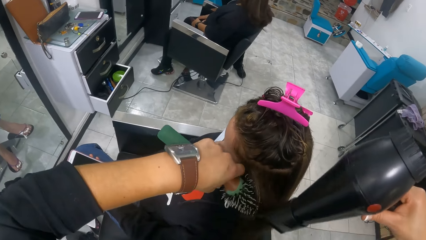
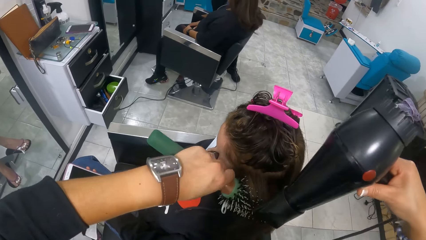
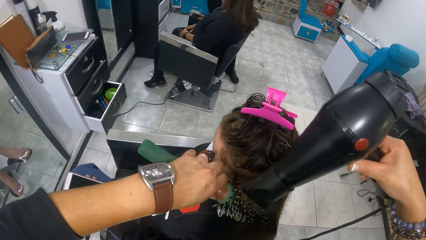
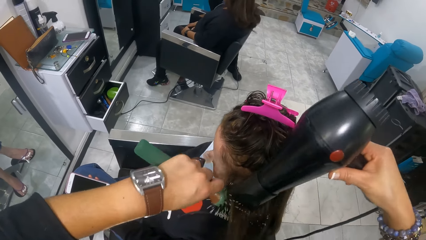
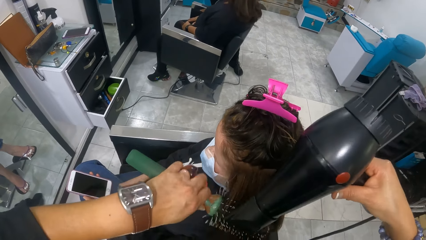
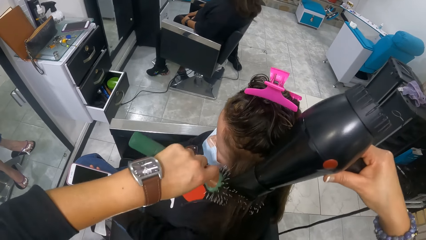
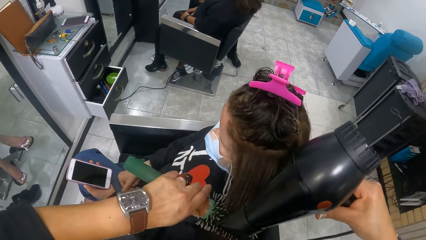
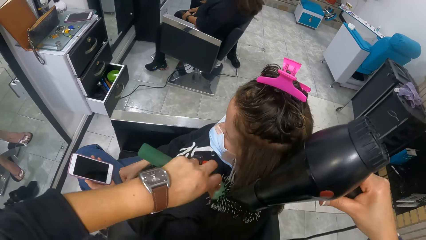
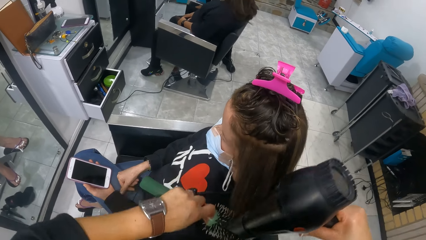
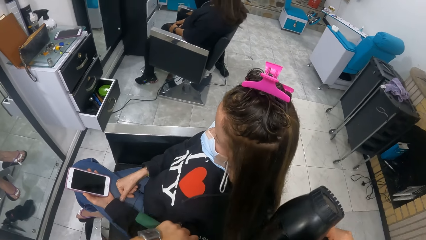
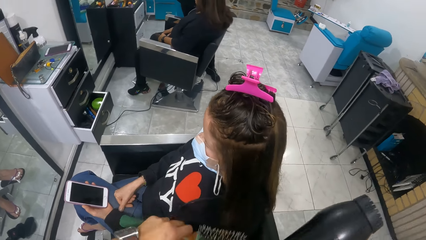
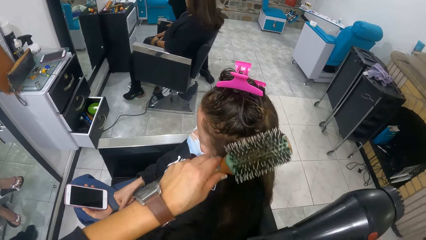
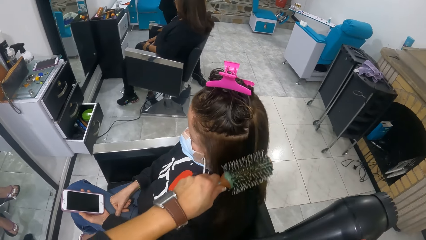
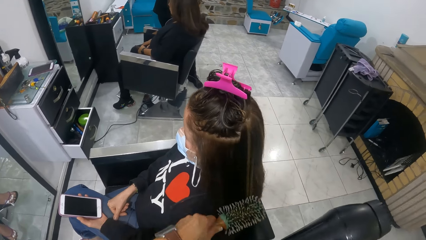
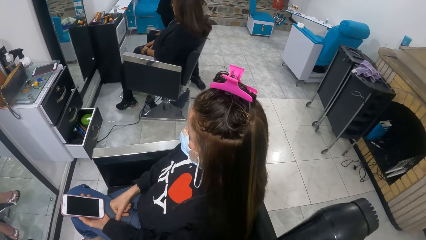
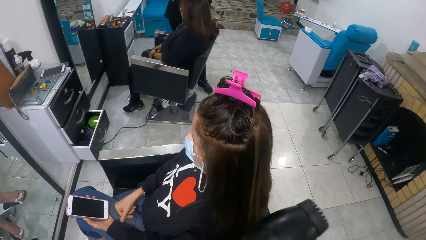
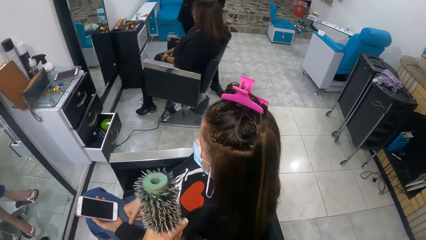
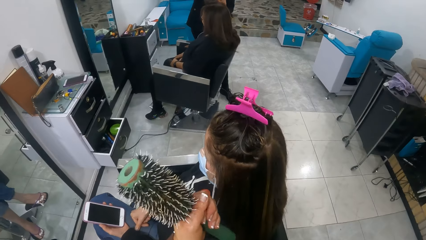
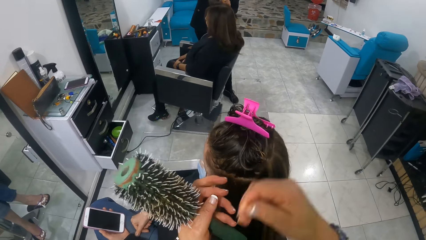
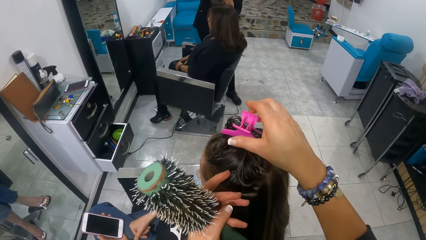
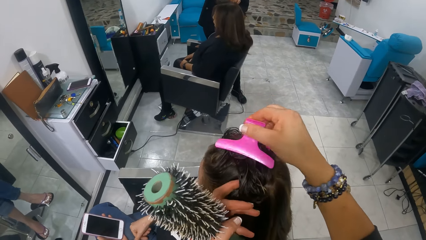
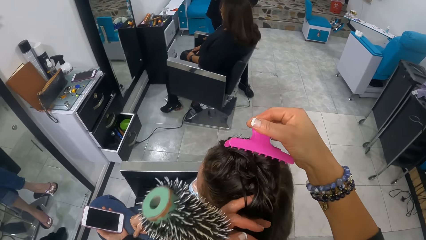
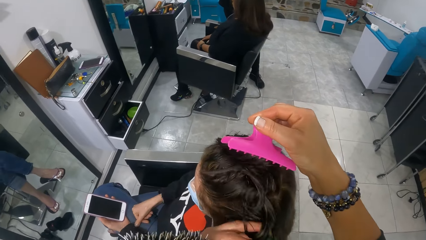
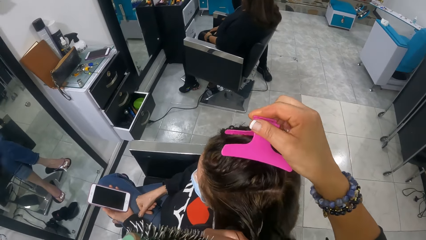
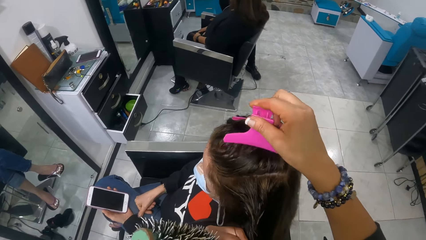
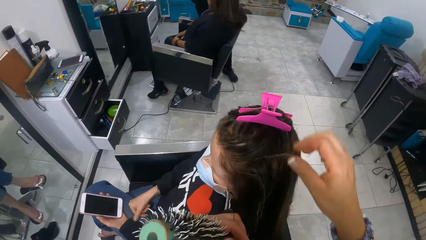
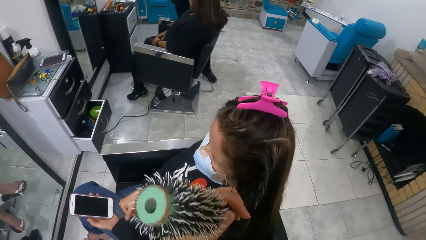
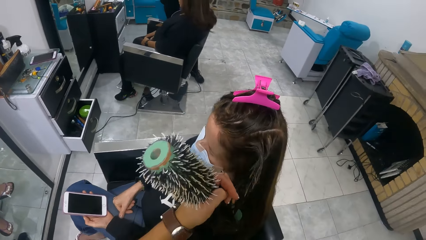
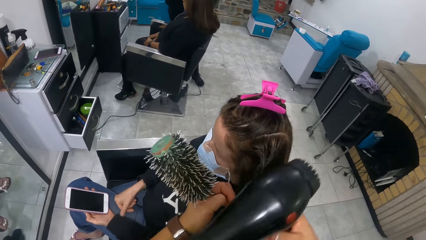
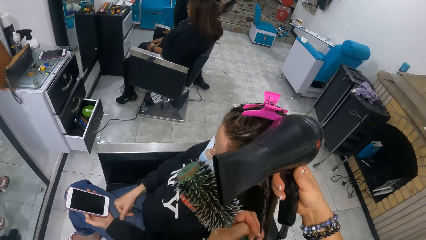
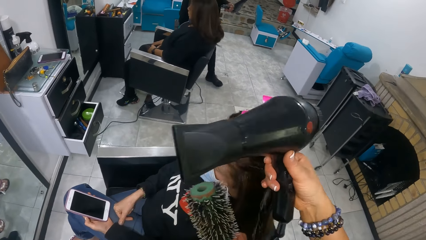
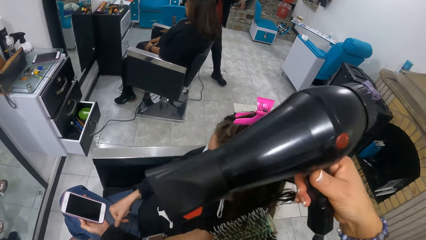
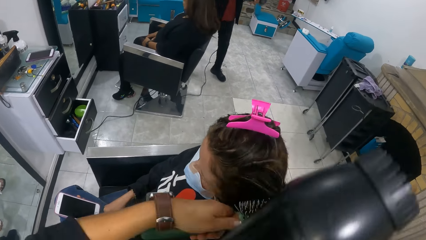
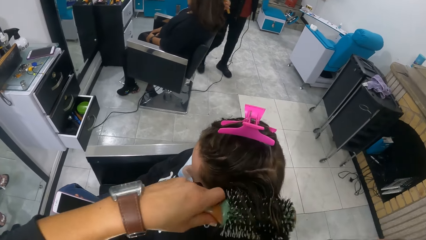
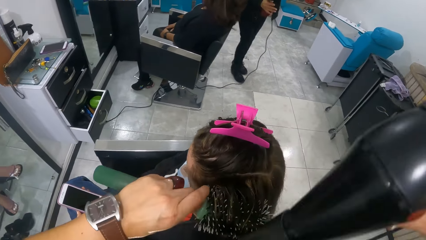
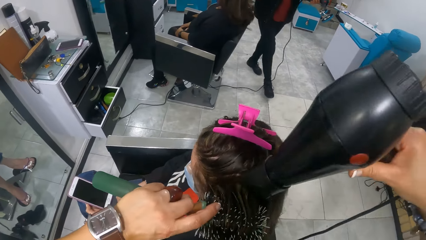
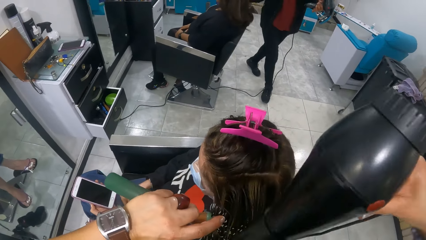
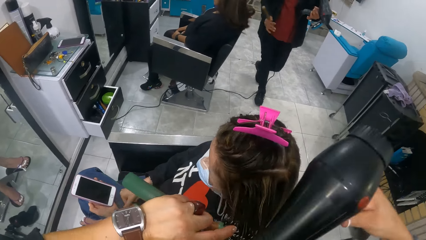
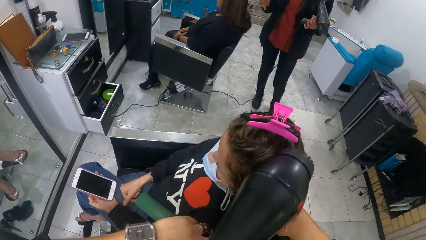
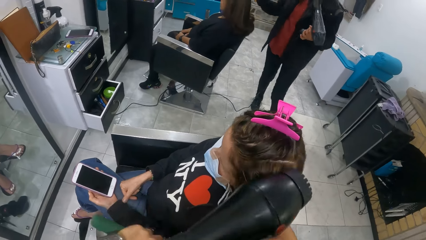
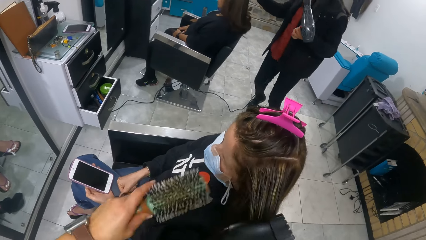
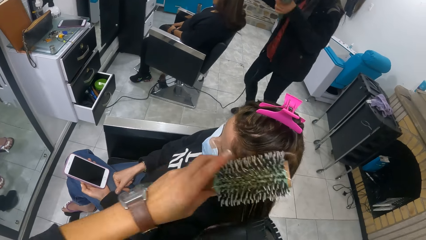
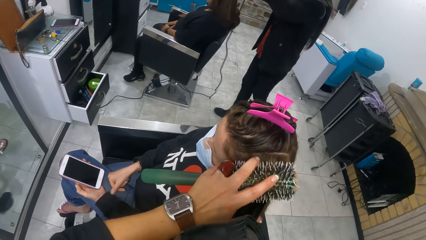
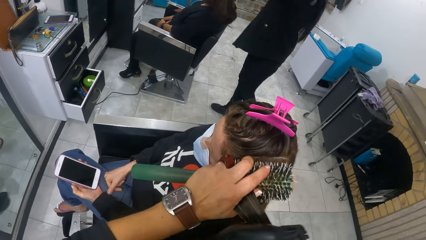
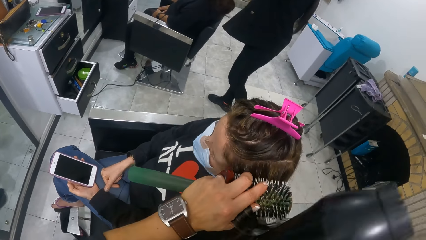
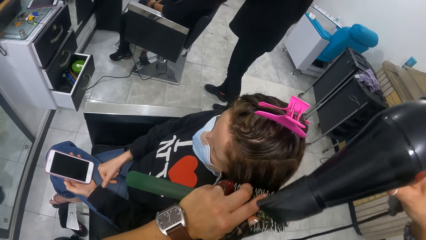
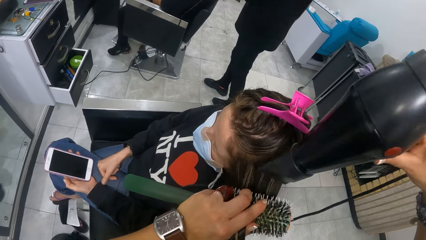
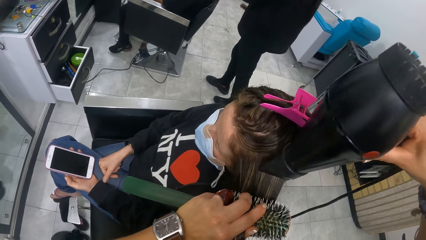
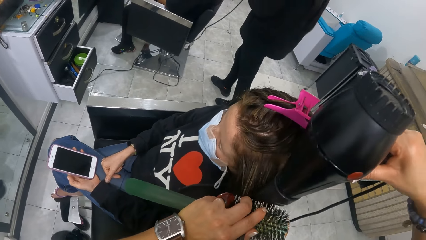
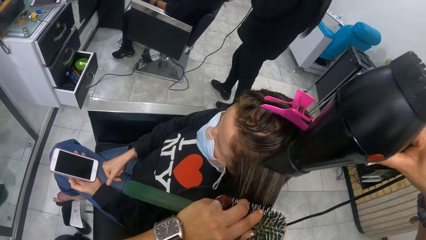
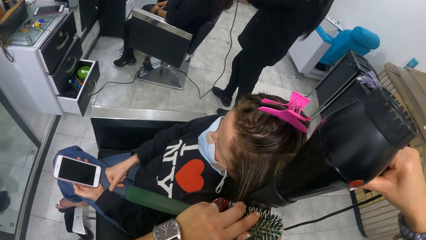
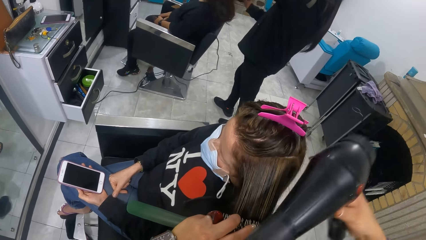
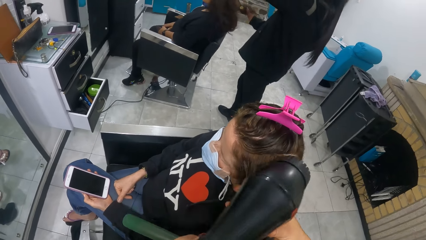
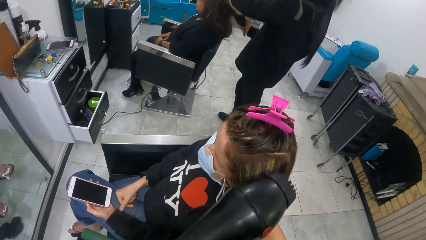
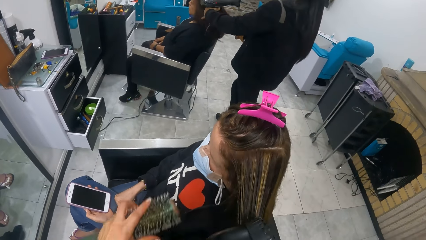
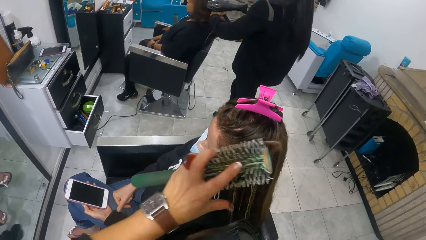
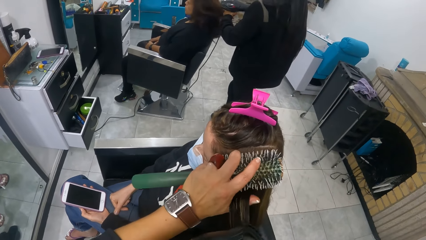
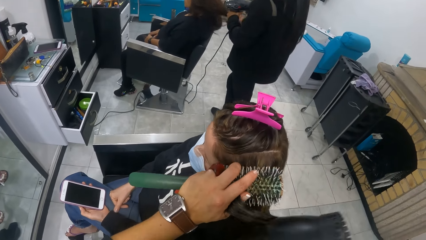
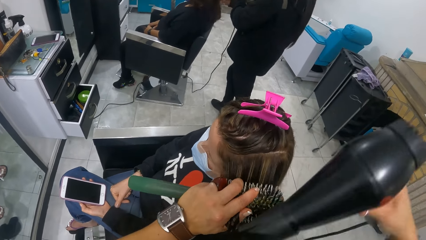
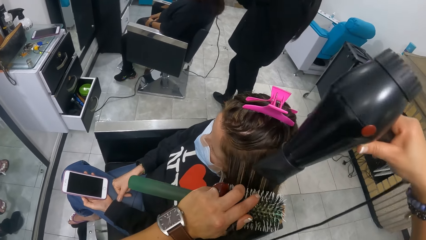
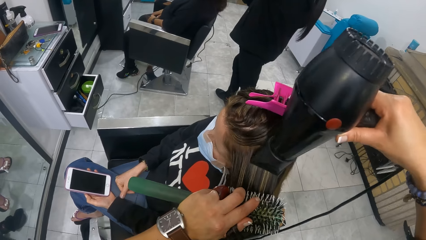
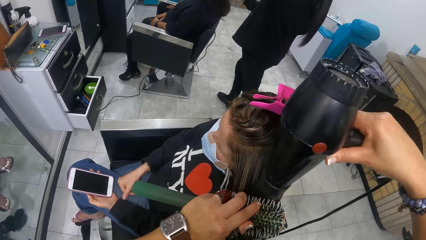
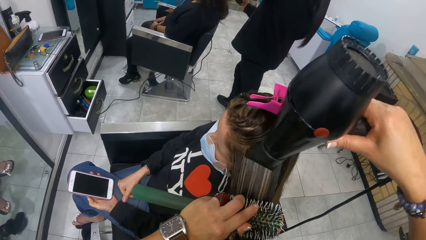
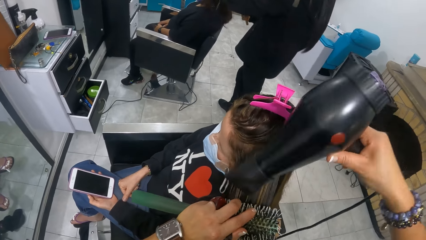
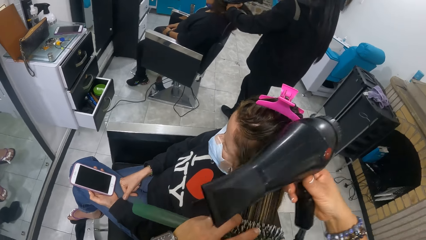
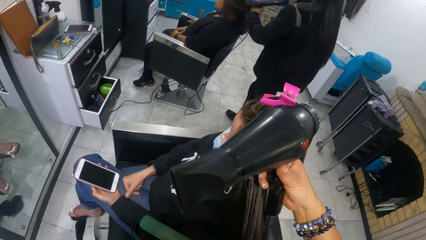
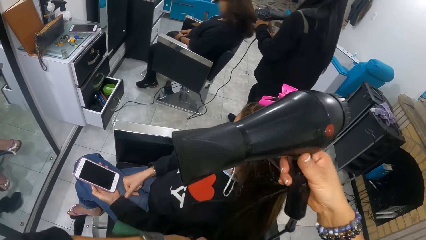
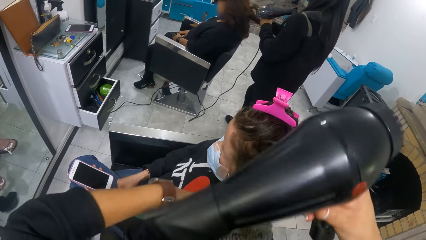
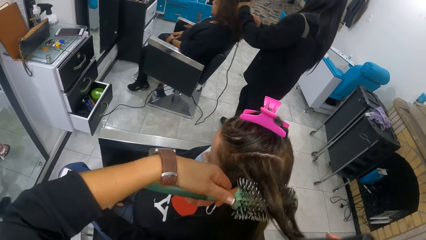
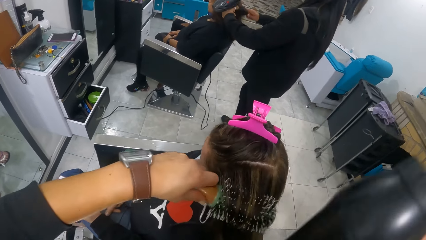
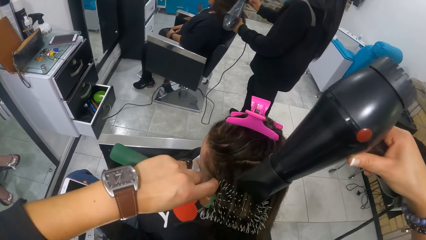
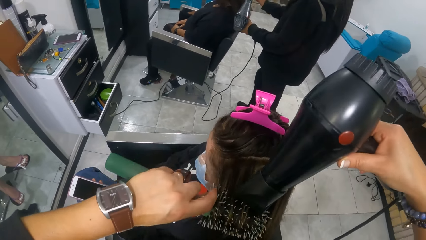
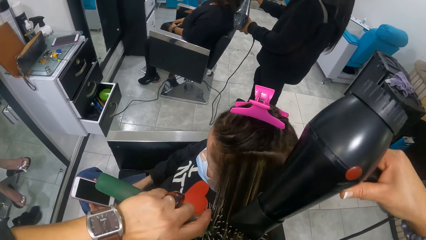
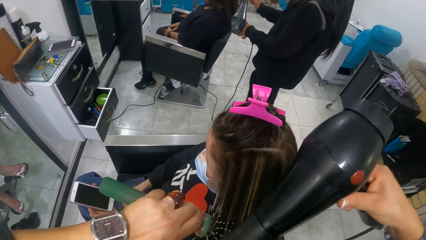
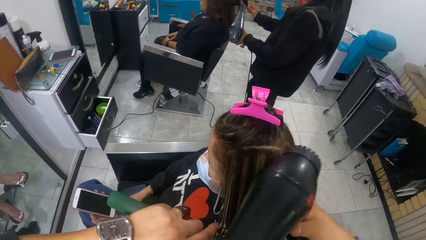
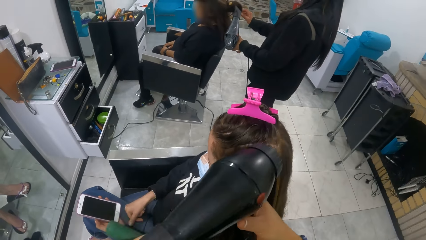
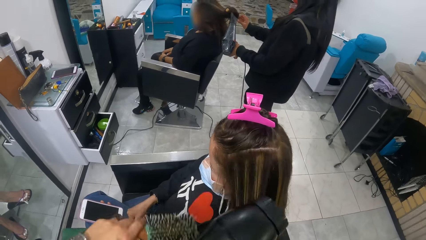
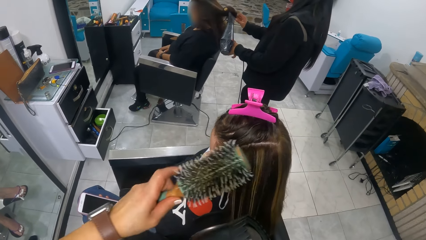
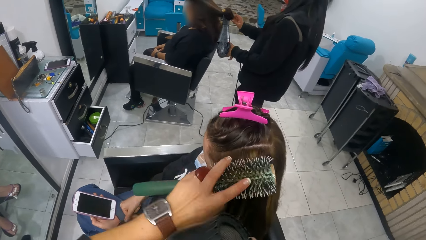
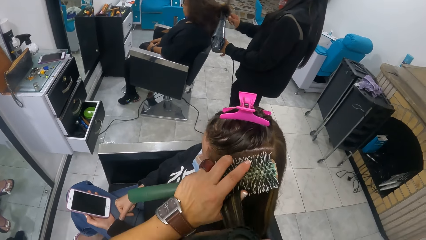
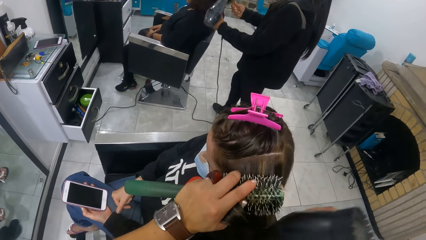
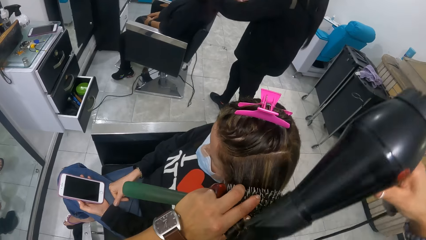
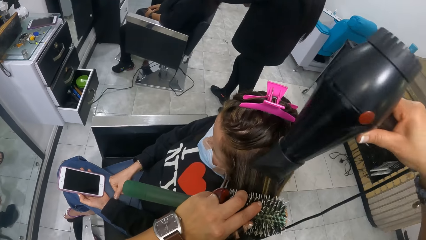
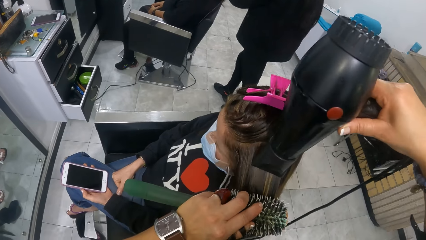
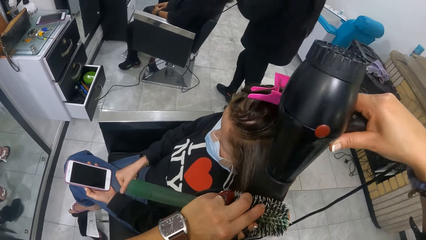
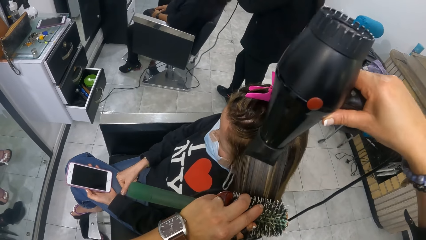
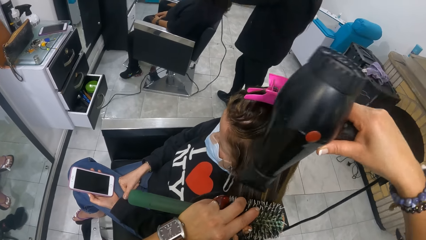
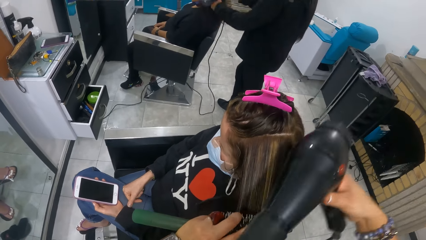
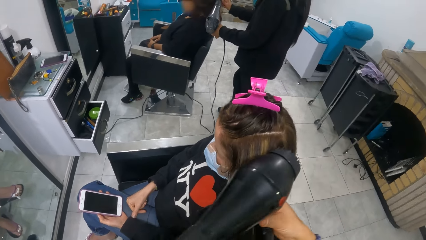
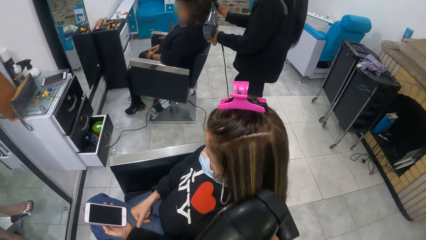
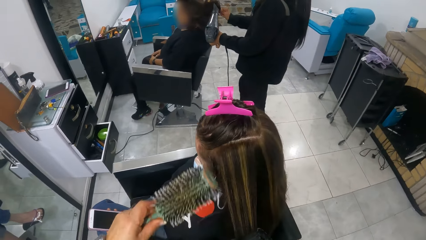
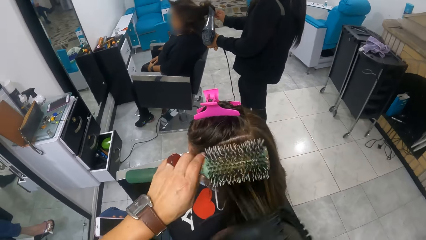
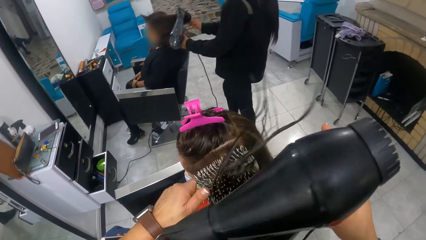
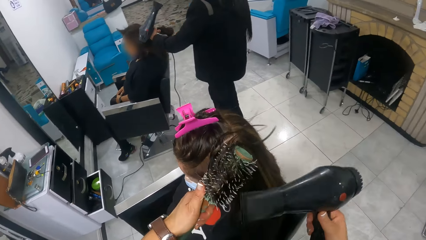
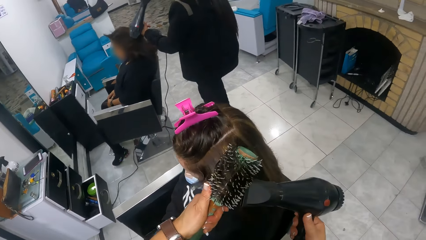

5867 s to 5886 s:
The camera wearer rolls a woman's hair around the comb. She blow-dries the woman's hair. She moves the hair clip on the woman's hair with her right hand. She holds the hair clip. She dries the woman's hair with a hair dryer in her right hand and a curler in her left hand. She rolls the woman's hair around the comb. She combs the woman's hair. She blow-dries the woman's hair. She combs the woman's hair. She blow-dries the woman's hair. Another woman dries a third woman's hair with a hair dryer in her left hand and a brush in her right hand. The camera wearer rolls the first woman's hair around the comb. She blow-dries the first woman's hair. She combs the first woman's hair. She blow-dries the first woman's hair.
